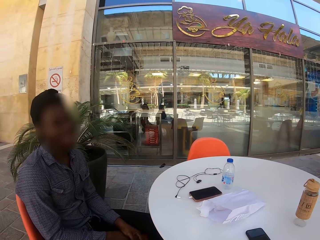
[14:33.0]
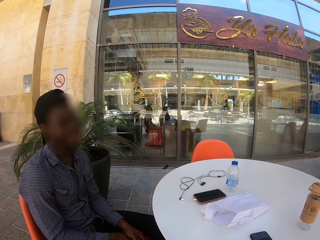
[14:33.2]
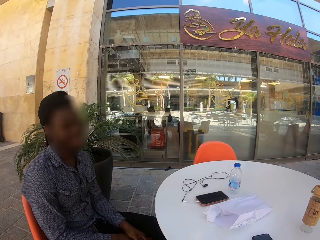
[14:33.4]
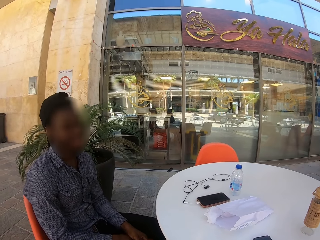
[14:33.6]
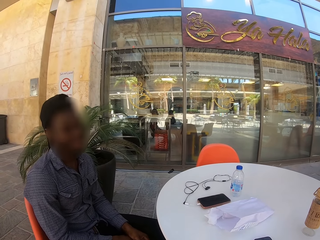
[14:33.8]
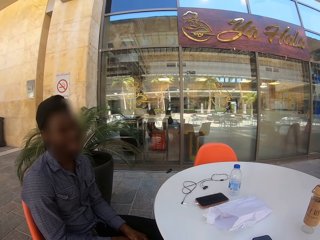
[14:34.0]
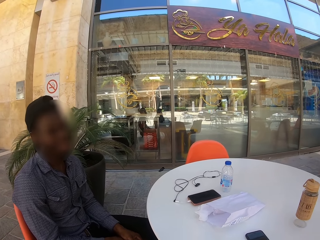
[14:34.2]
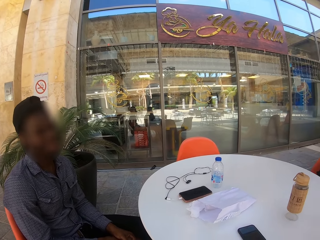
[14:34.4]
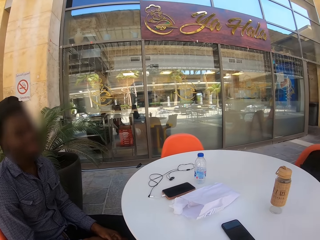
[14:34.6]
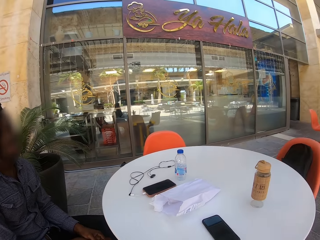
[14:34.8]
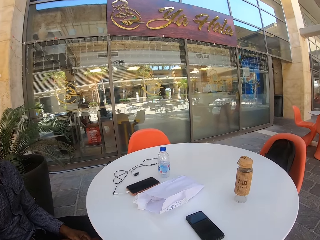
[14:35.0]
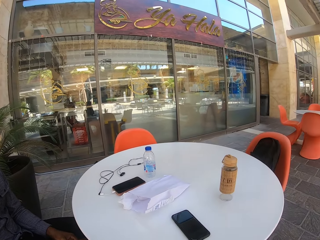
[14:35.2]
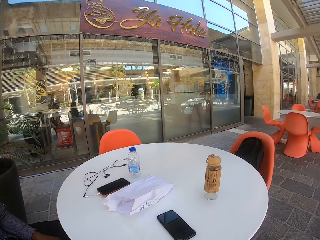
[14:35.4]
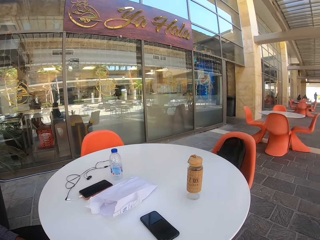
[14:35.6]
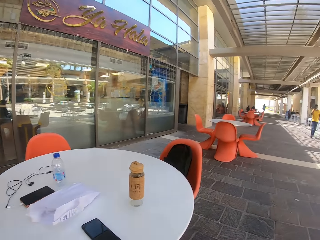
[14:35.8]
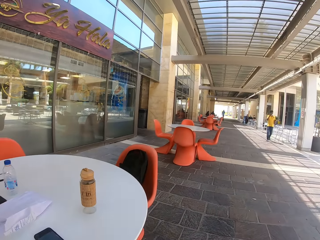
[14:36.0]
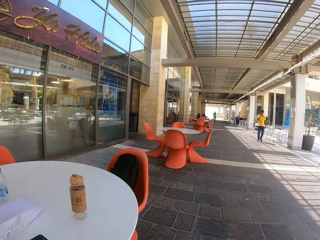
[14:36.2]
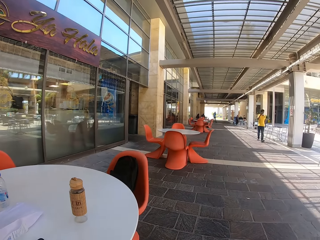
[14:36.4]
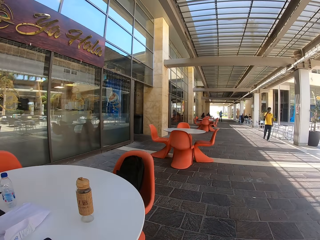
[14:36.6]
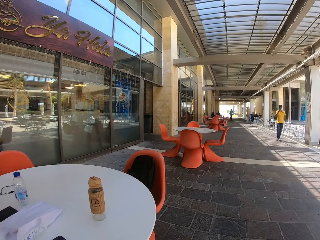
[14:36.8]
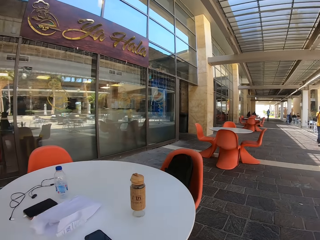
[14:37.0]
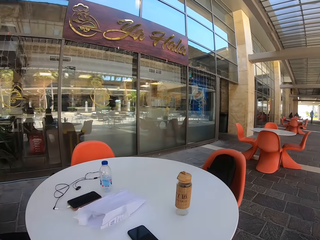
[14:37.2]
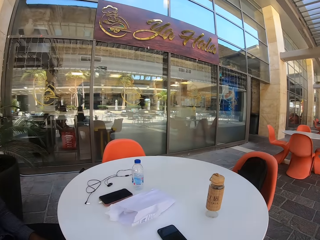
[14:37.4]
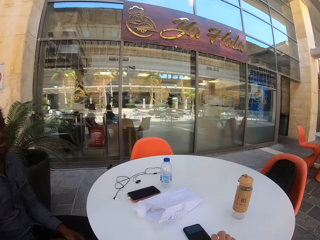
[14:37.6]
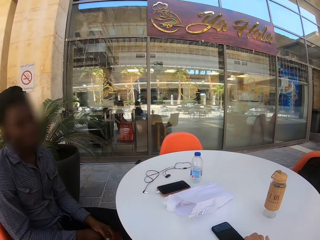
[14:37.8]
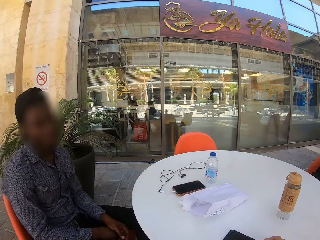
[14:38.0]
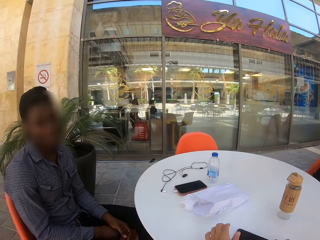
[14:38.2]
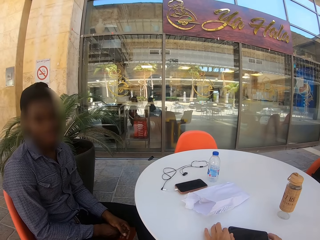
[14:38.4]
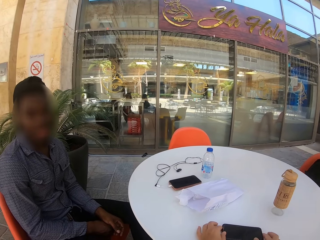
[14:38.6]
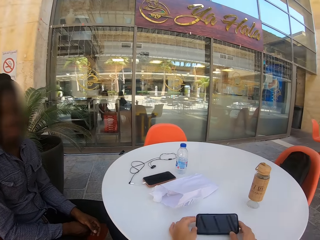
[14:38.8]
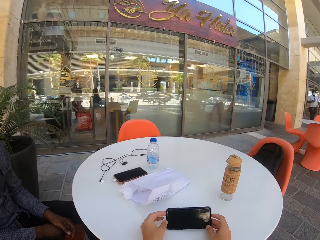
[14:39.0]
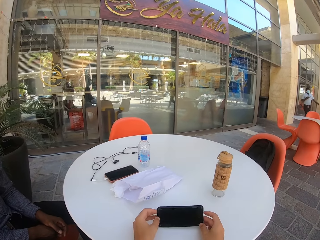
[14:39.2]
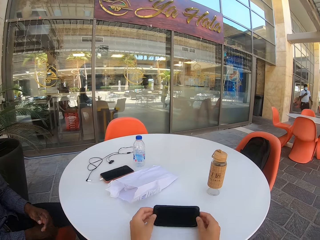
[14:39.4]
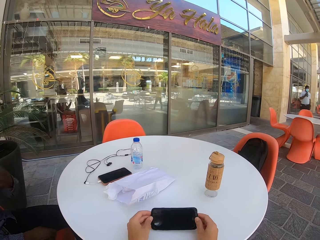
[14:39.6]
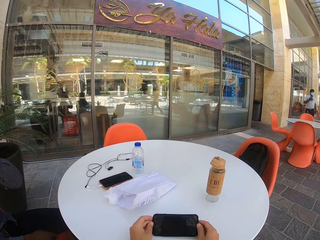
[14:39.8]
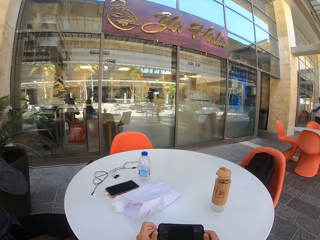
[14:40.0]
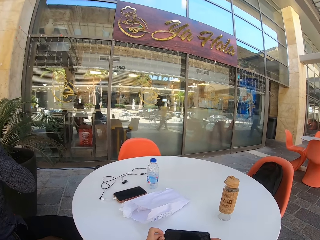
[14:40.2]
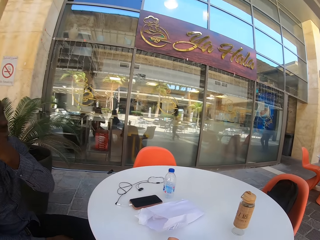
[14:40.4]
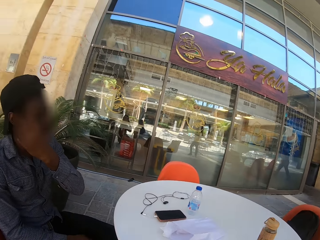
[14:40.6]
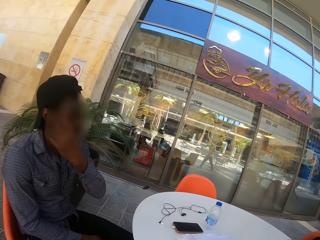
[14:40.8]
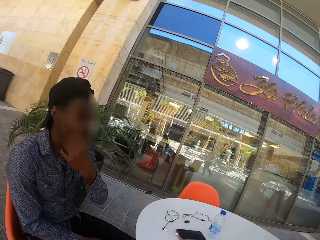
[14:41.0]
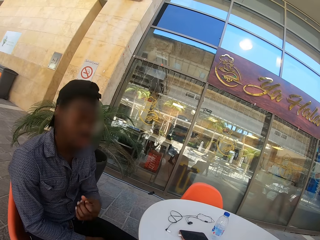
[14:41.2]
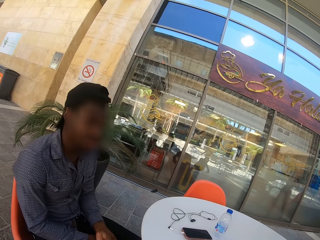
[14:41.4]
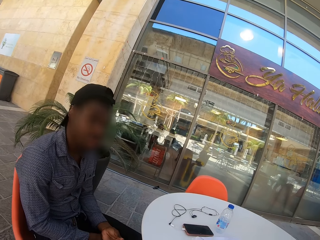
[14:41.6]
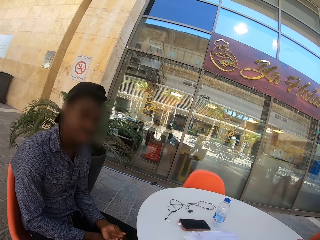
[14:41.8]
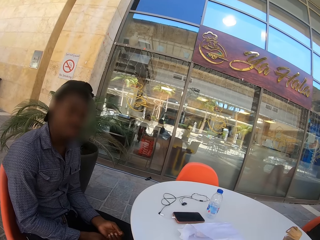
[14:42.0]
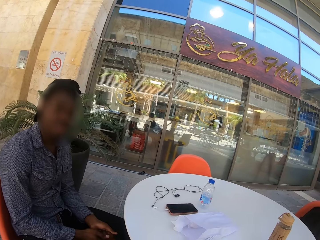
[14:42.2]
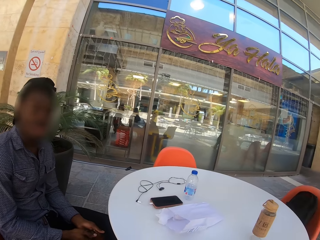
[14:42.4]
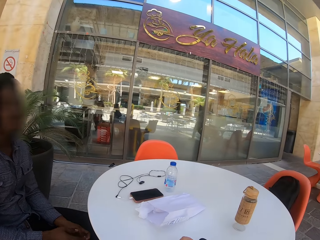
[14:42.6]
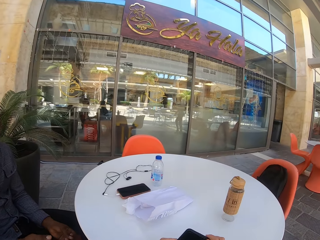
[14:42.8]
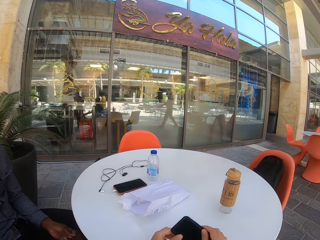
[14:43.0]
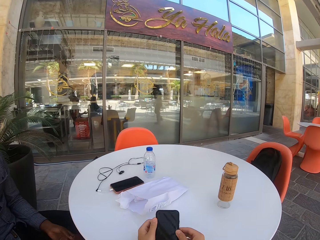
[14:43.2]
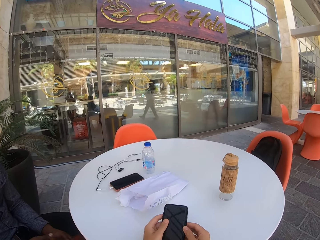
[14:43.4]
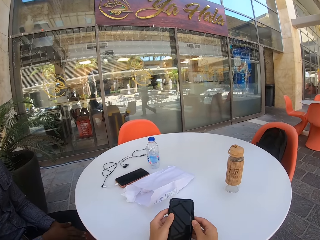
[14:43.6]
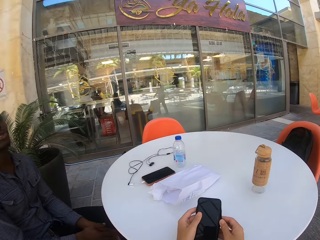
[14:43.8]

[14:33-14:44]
The camera wearer looks at the table. A man walks on the veranda. The camera wearer picks up a phone on the table with hands. Another man moves up a hand. He touches his face with a hand. He lowers a hand. The camera wearer holds the phone with hands.
